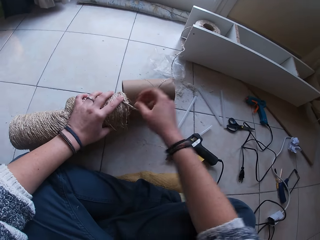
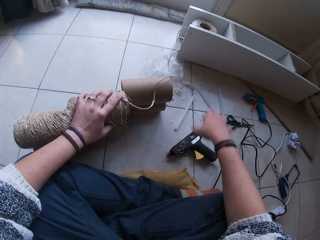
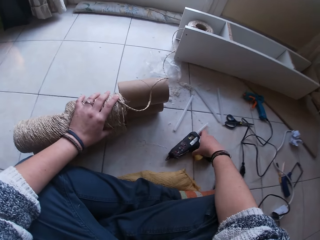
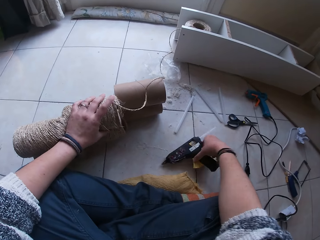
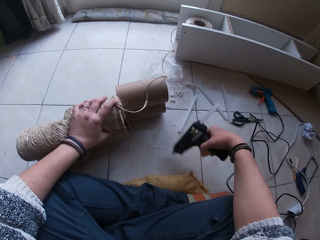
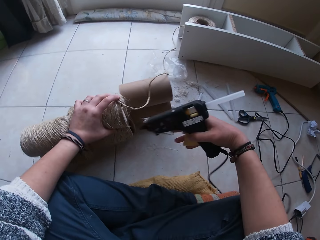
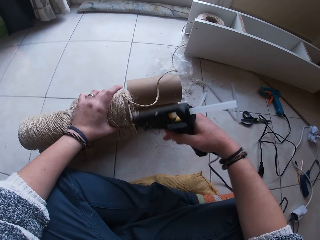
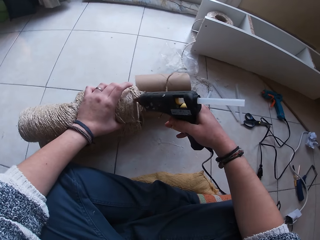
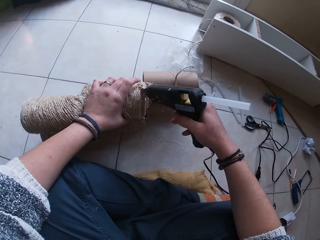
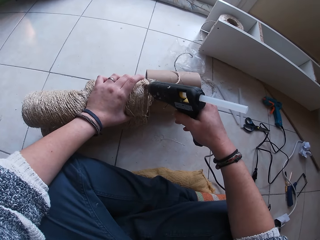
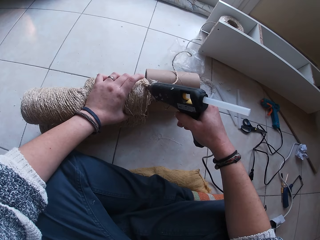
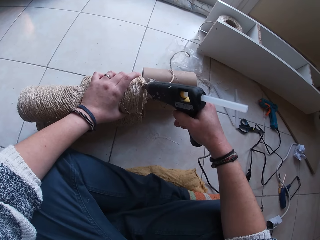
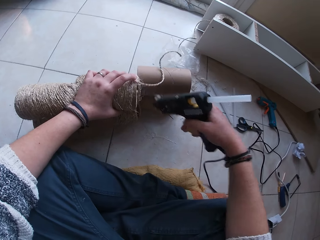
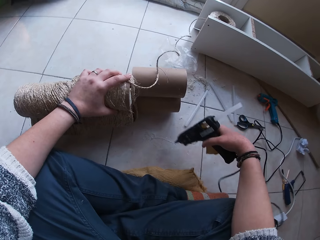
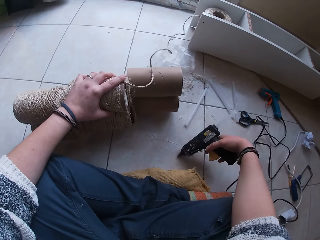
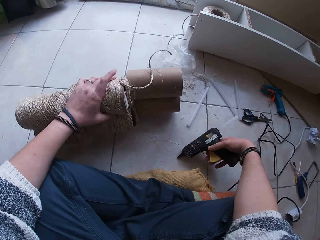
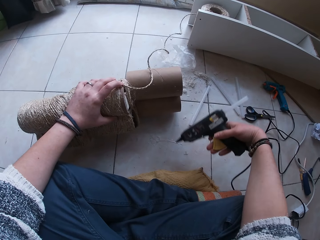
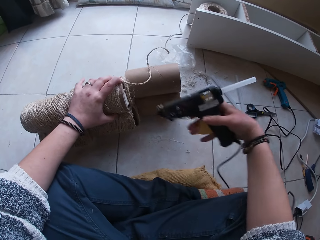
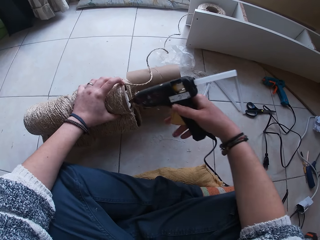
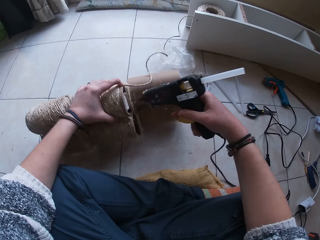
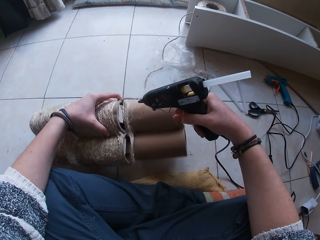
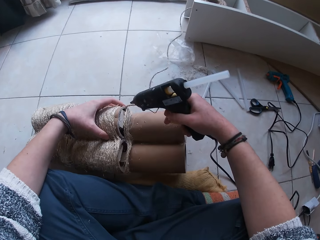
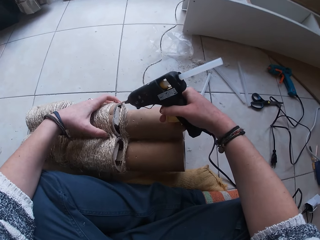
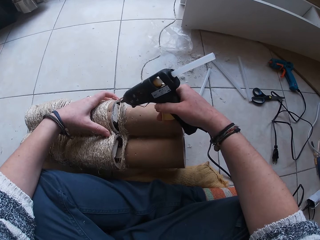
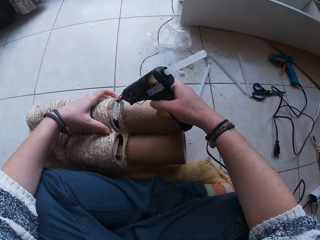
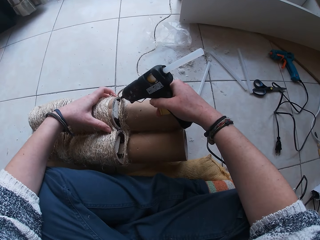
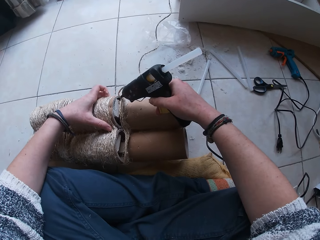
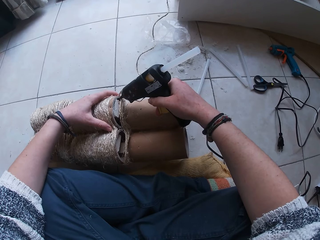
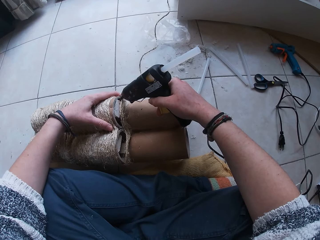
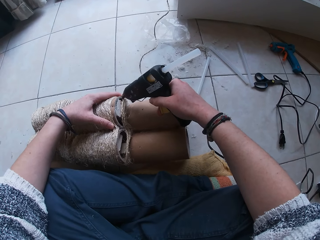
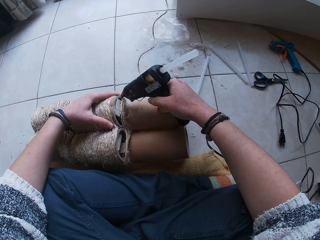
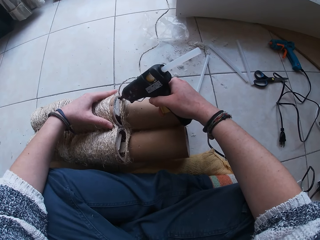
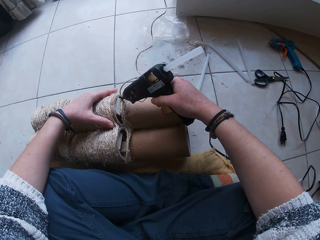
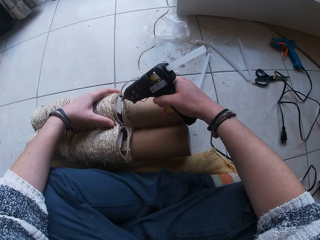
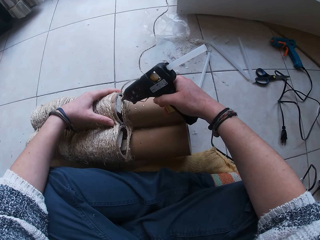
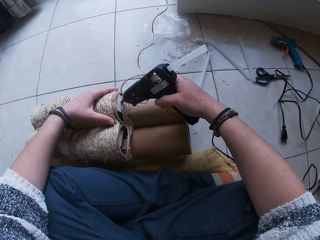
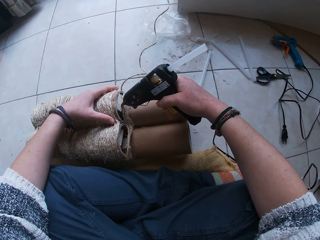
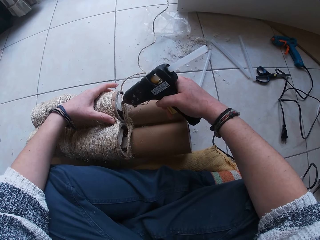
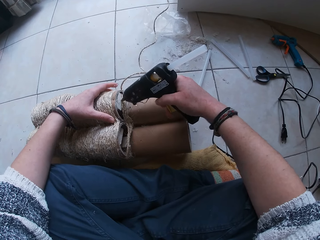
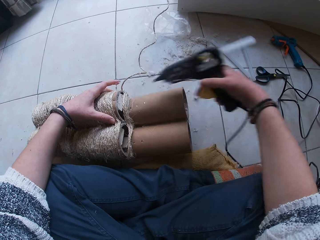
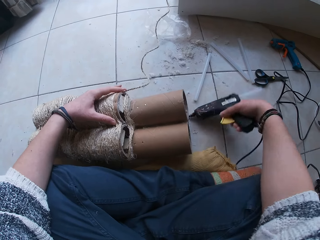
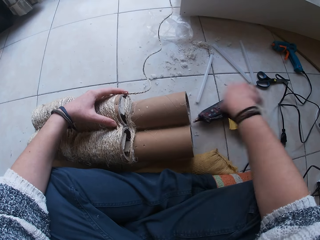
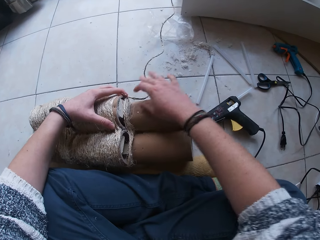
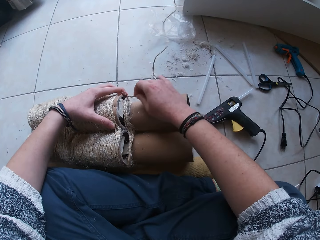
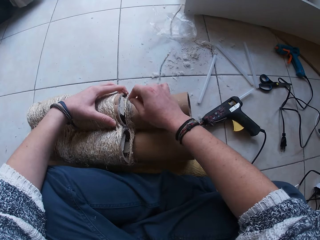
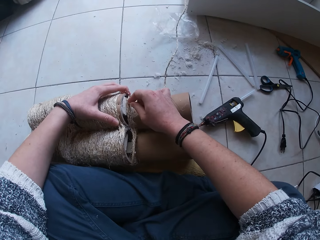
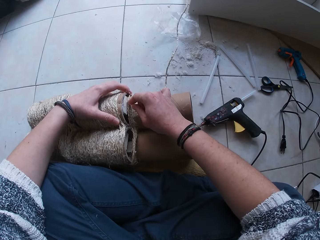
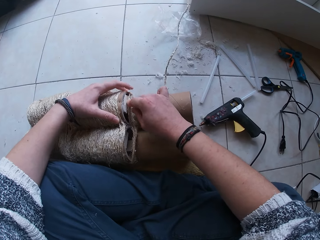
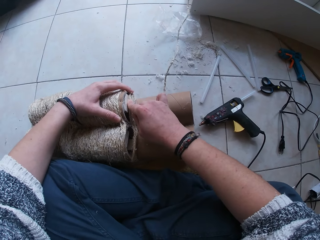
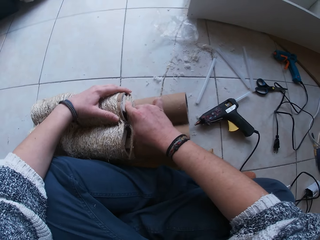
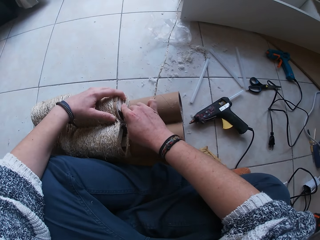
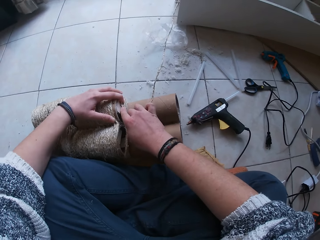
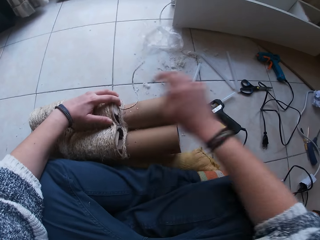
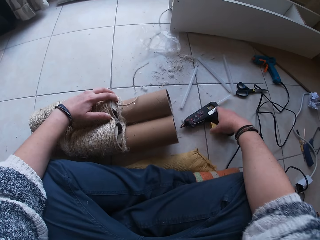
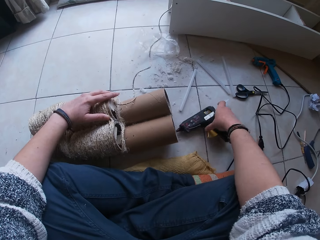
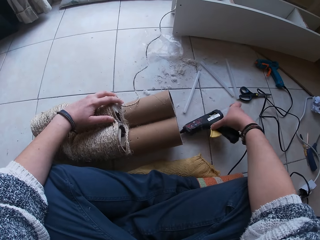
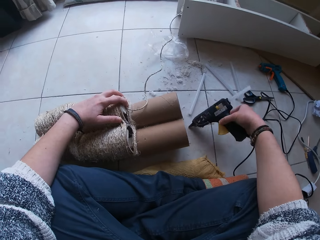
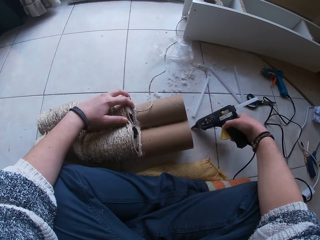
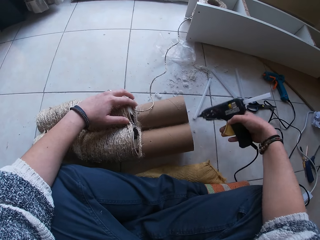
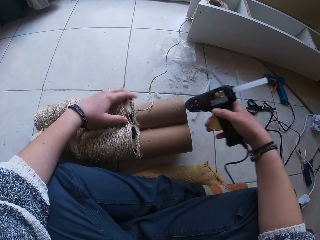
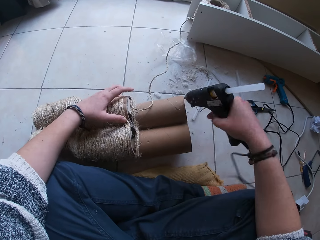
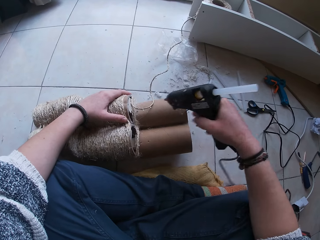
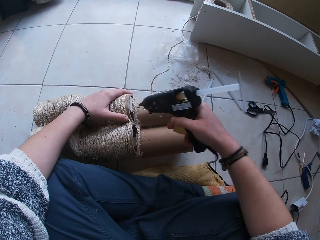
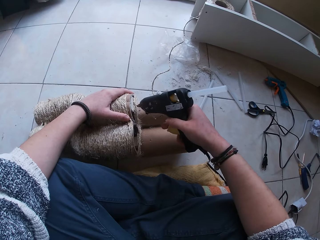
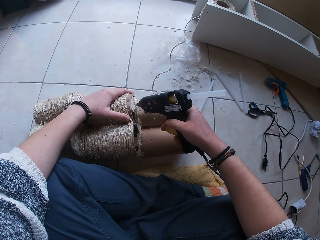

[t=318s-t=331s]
The camera wearer picks up the glue gun from the floor with her right hand. She applies glue on the carton from the glue gun in her right hand. She places the glue gun on the floor, picks up the glue gun and applies glue on the carton from the glue gun in her right hand. She places the glue gun in her right hand on the floor. She sticks the yarn to the rolled carton with her right hand. She picks up the glue gun from the floor with her right hand.

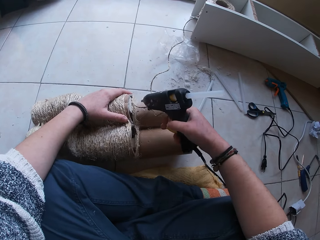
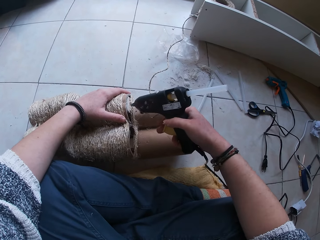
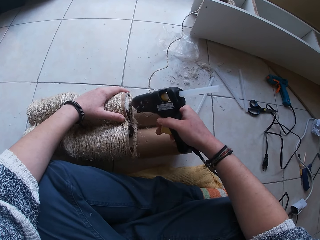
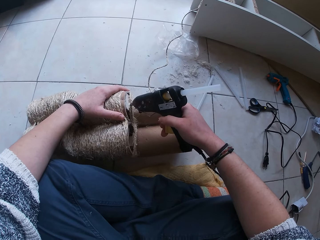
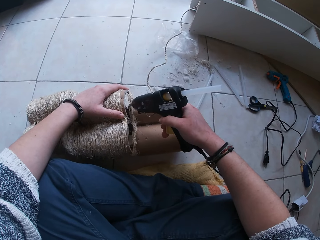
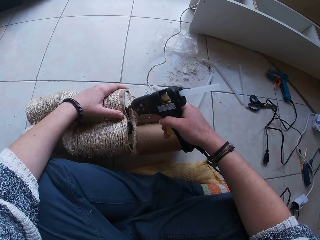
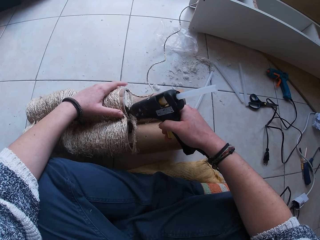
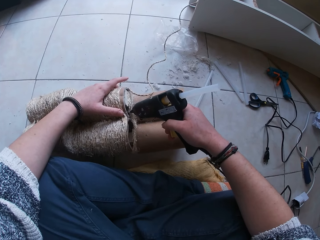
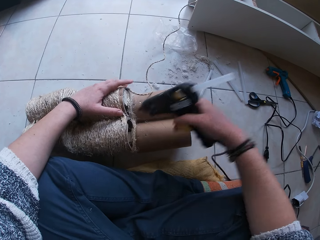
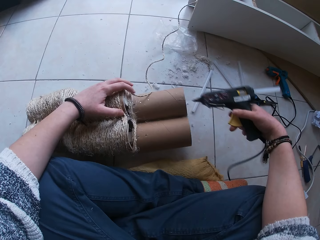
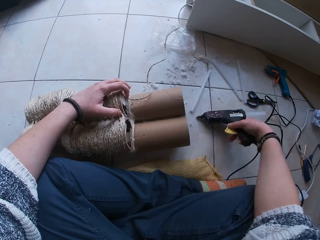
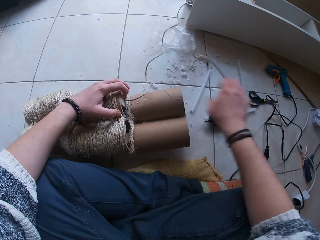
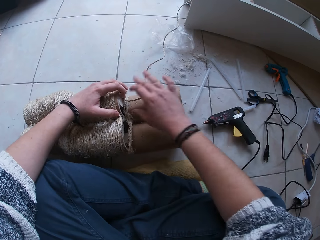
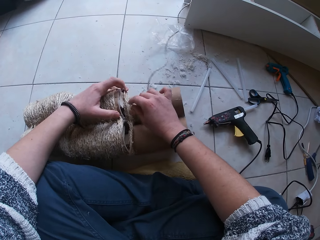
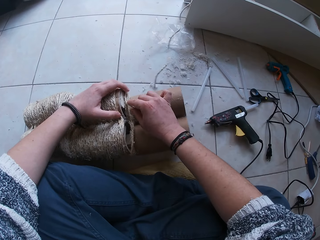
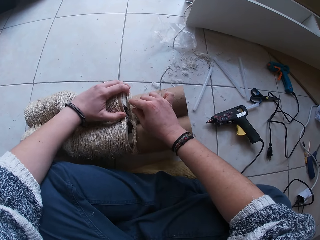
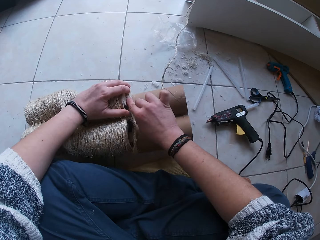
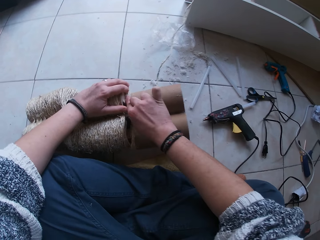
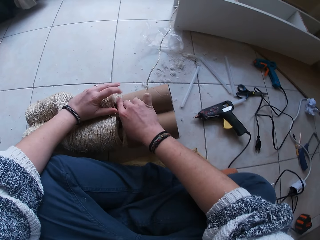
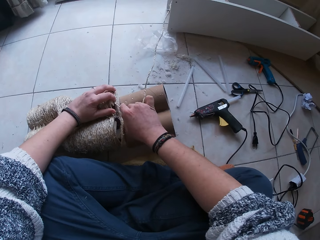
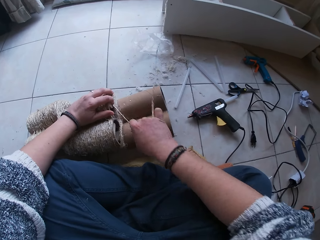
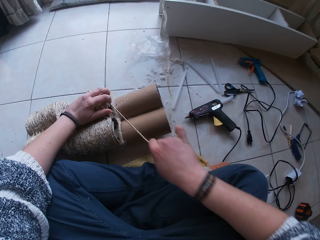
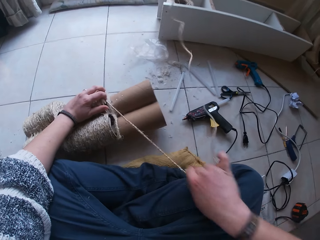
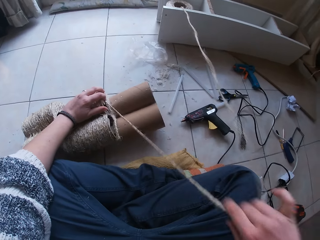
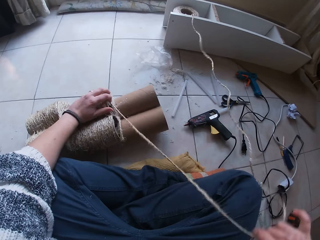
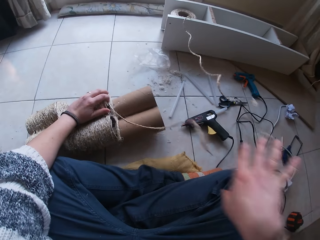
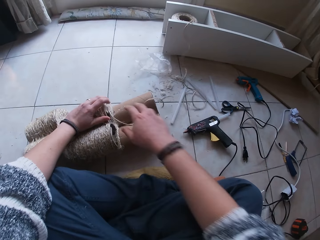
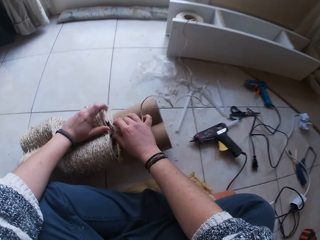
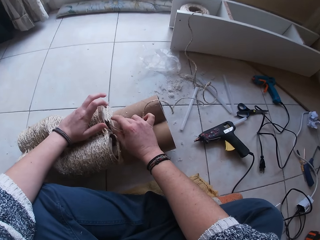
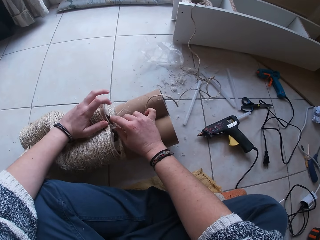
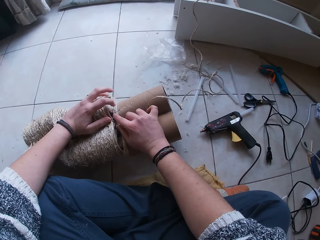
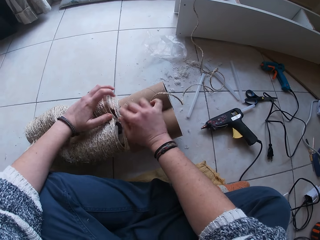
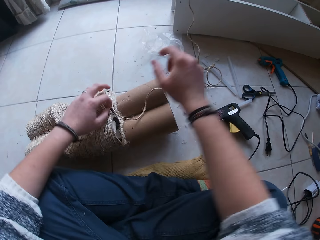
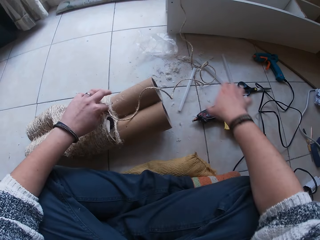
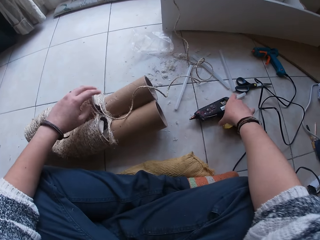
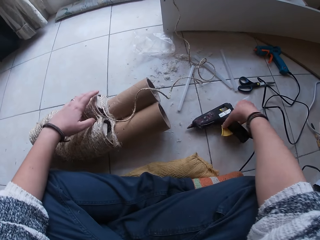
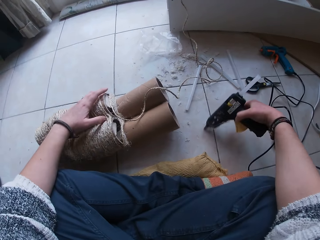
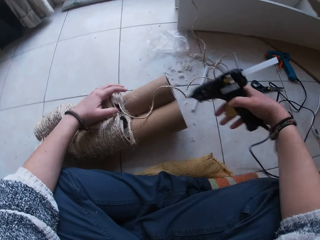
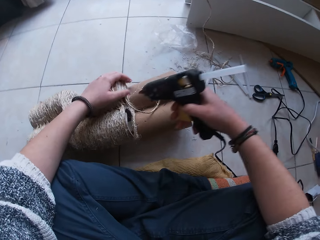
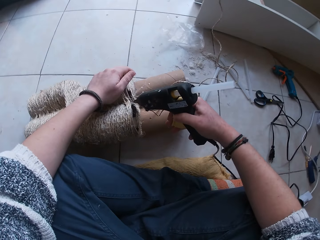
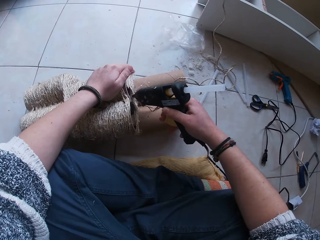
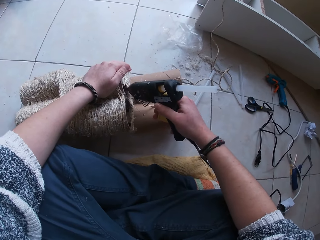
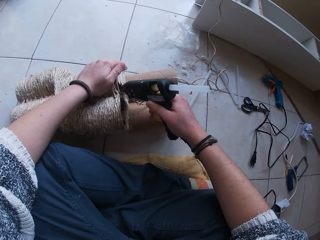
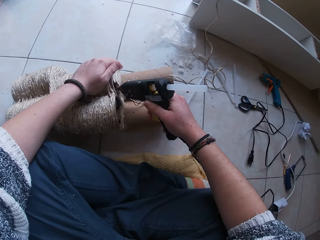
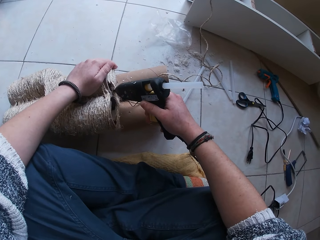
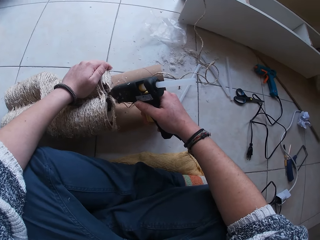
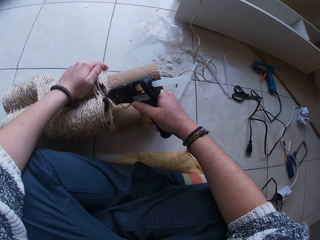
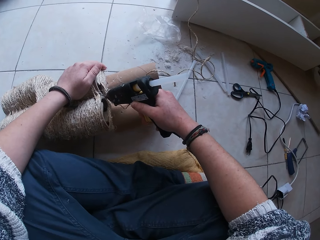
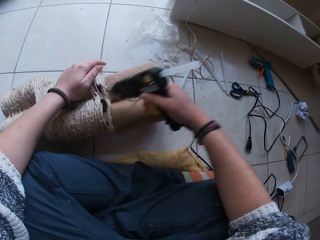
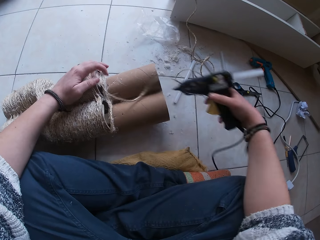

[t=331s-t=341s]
The camera wearer applies glue to the yarn with the glue gun in her right hand. She places the glue gun in her right hand on the floor. She sticks the yarn to the rolled carton with her right hand. She pulls the yarn from the bundle of yarn in a storage with her right hand. She sticks the yarn to the rolled carton with her right hand. She picks up the glue gun from the floor with her right hand. She applies glue to the yarn from the glue gun in her right hand.
